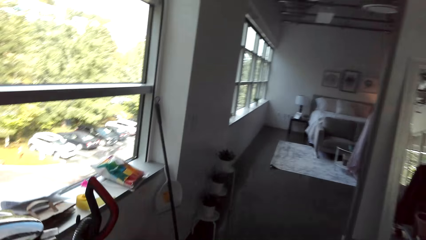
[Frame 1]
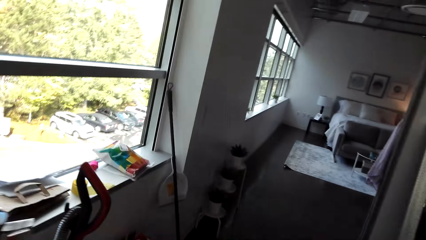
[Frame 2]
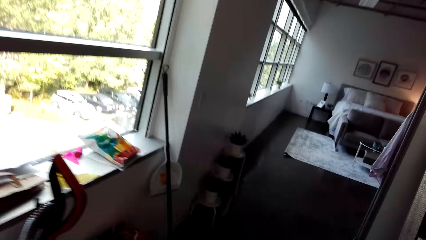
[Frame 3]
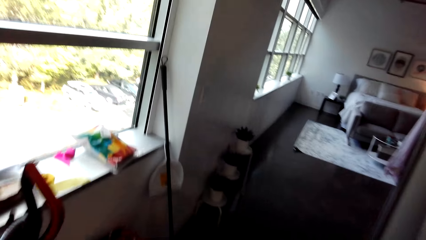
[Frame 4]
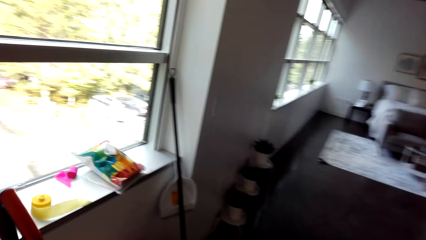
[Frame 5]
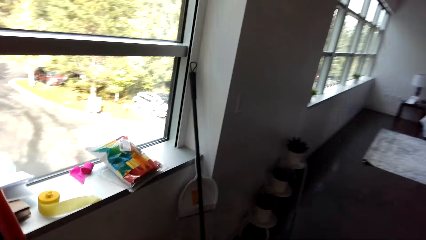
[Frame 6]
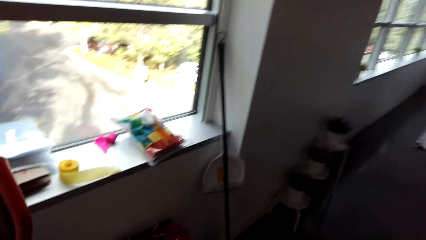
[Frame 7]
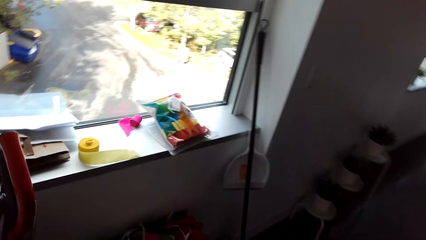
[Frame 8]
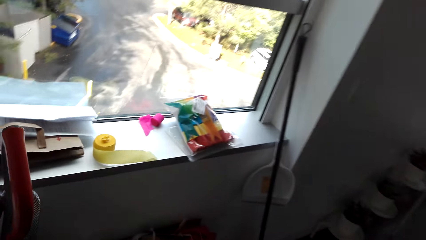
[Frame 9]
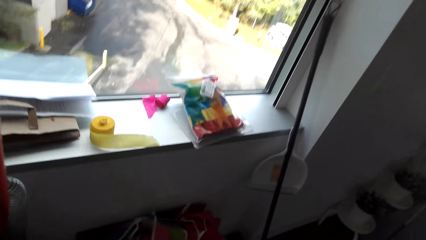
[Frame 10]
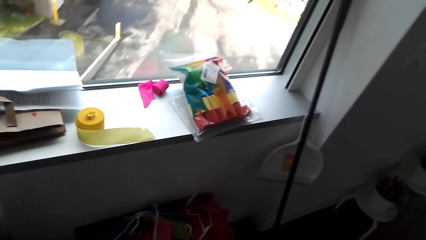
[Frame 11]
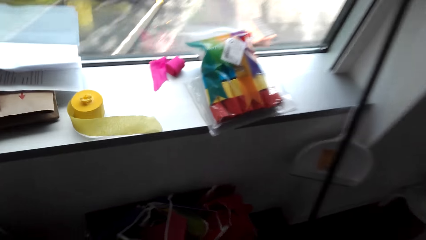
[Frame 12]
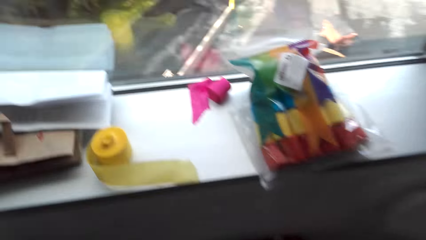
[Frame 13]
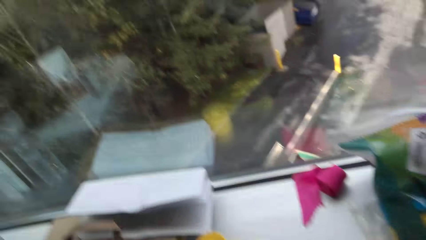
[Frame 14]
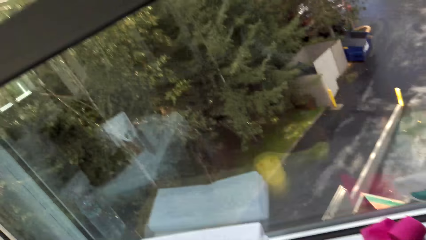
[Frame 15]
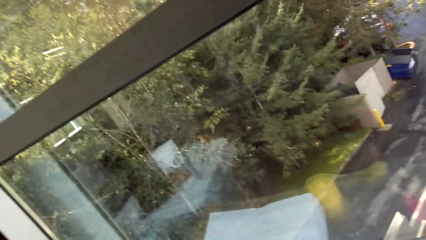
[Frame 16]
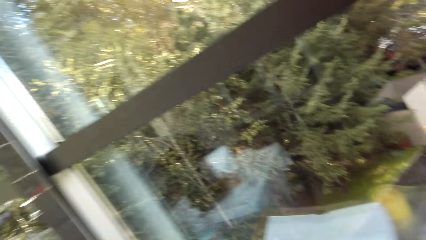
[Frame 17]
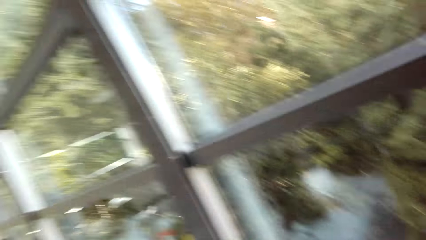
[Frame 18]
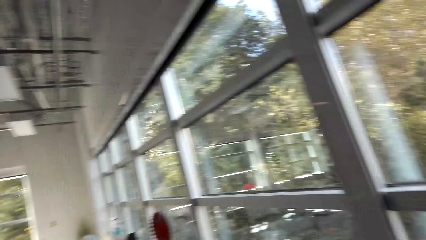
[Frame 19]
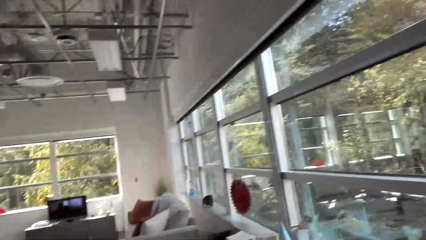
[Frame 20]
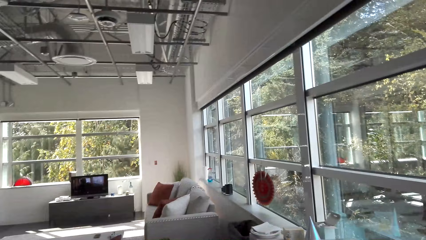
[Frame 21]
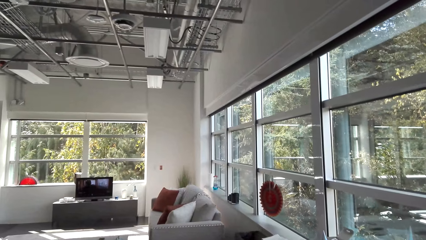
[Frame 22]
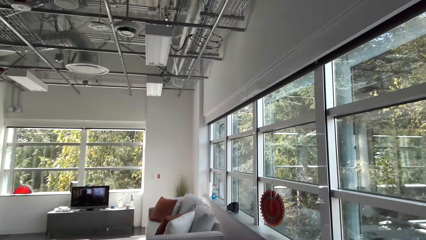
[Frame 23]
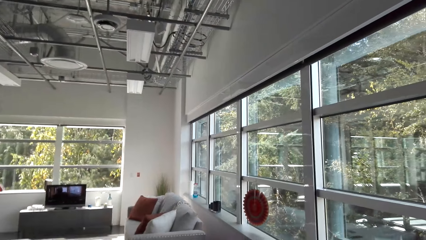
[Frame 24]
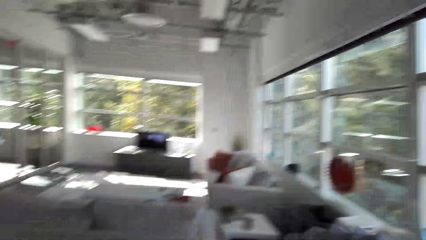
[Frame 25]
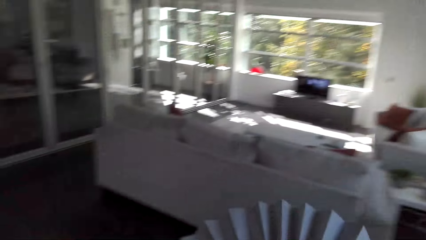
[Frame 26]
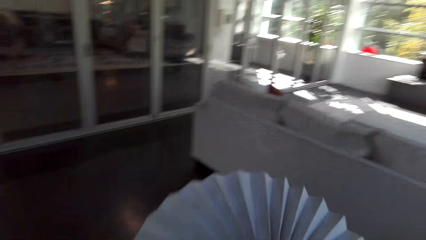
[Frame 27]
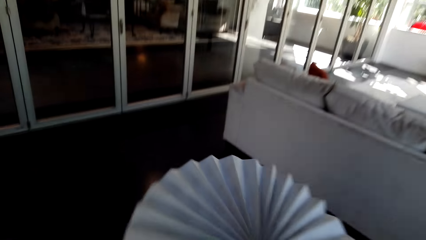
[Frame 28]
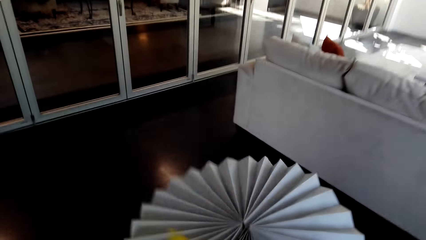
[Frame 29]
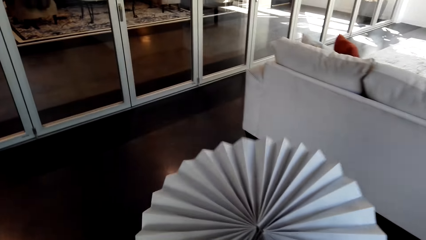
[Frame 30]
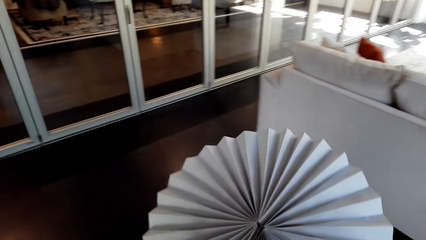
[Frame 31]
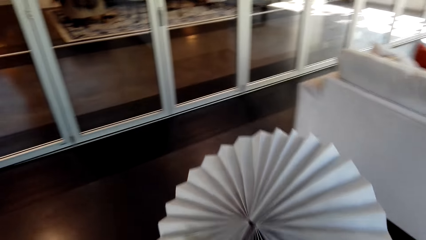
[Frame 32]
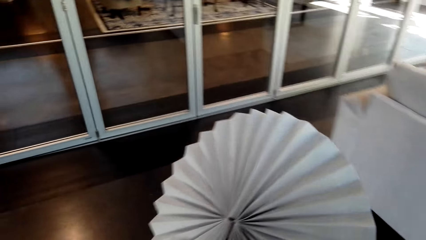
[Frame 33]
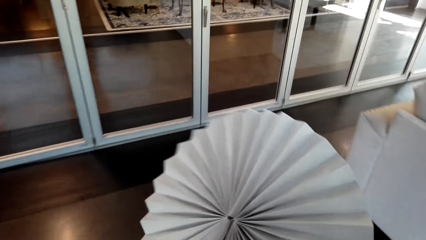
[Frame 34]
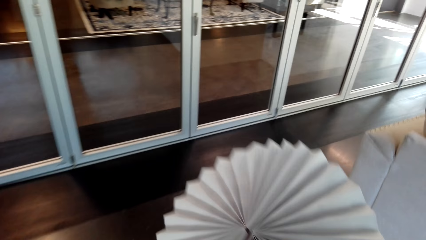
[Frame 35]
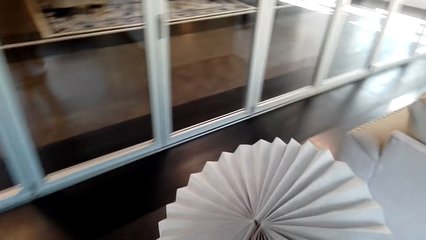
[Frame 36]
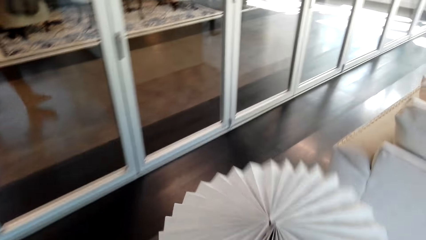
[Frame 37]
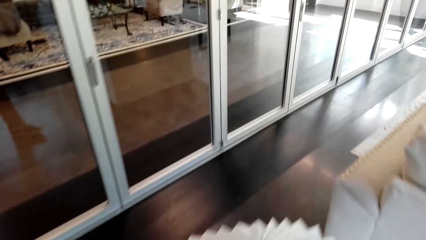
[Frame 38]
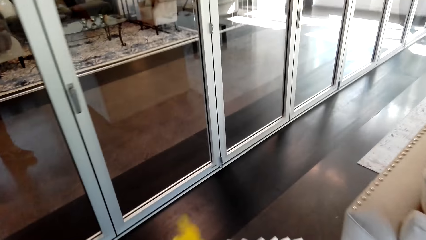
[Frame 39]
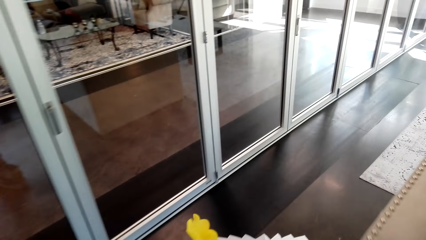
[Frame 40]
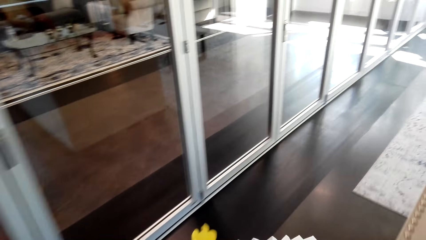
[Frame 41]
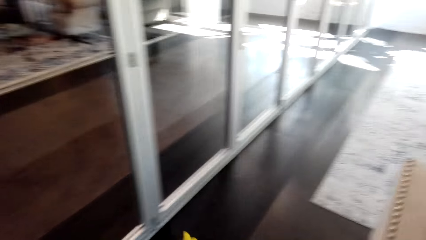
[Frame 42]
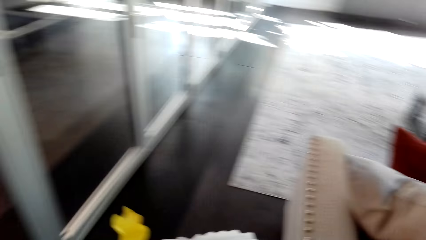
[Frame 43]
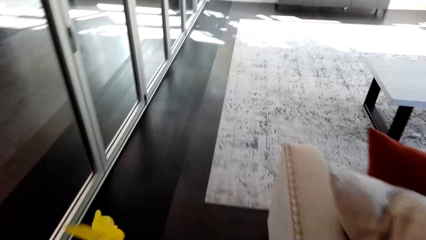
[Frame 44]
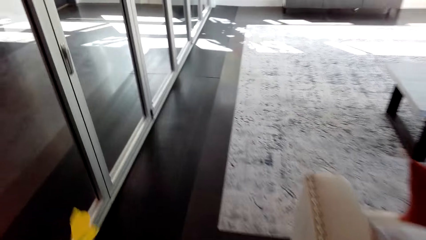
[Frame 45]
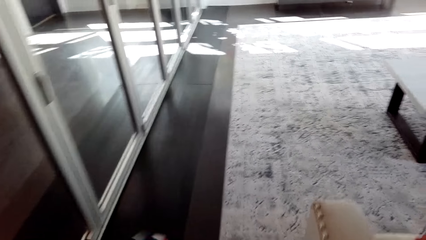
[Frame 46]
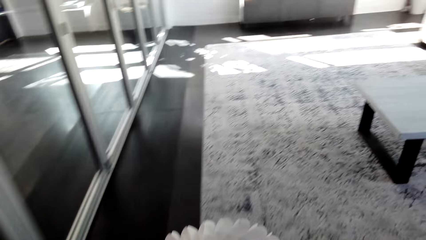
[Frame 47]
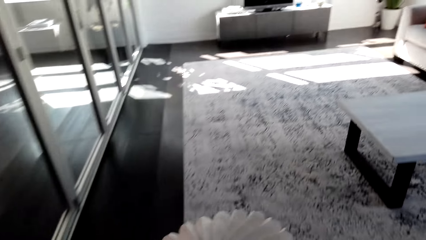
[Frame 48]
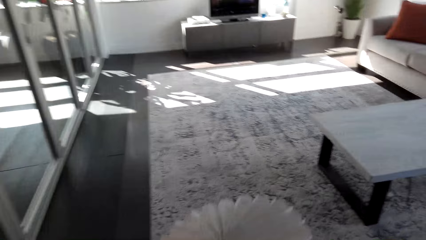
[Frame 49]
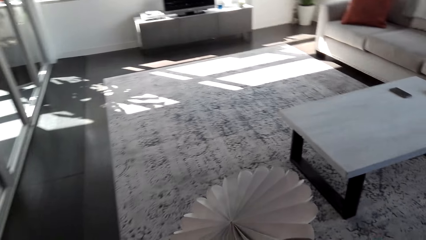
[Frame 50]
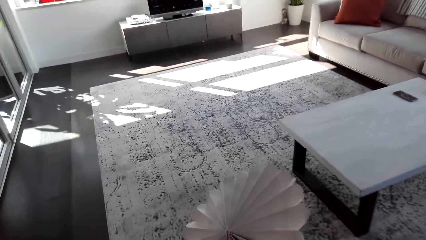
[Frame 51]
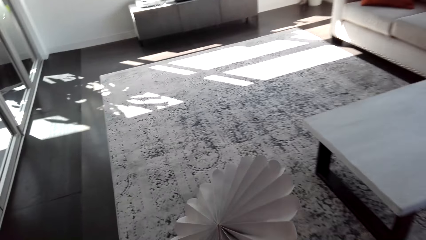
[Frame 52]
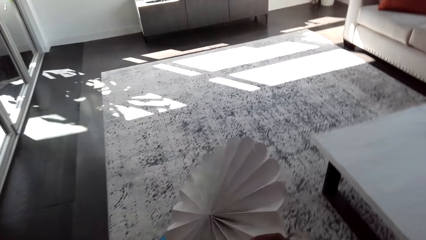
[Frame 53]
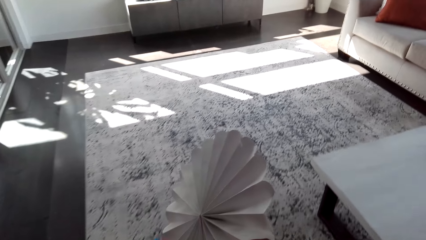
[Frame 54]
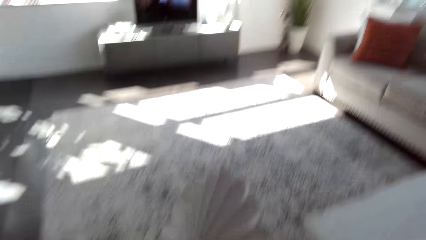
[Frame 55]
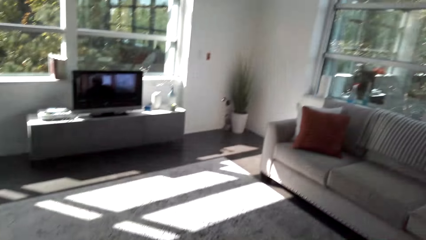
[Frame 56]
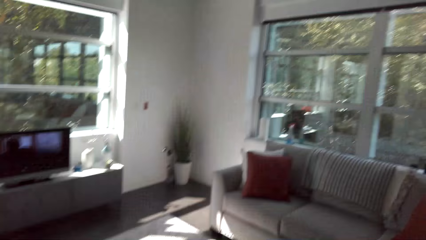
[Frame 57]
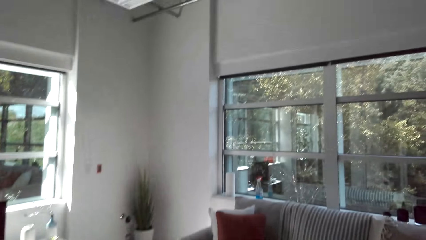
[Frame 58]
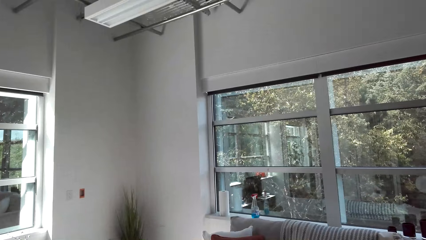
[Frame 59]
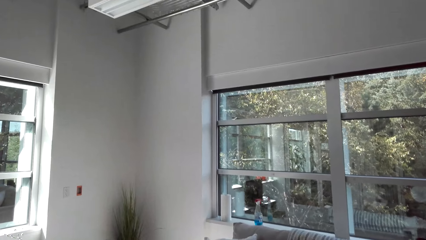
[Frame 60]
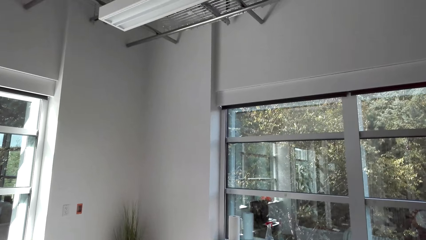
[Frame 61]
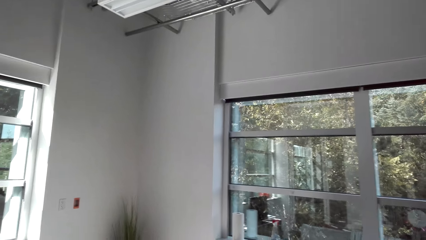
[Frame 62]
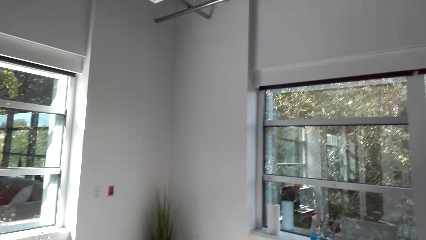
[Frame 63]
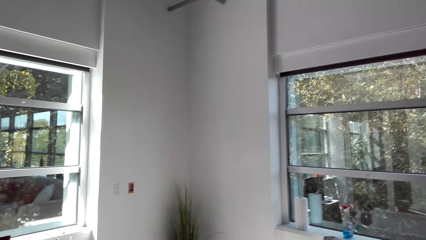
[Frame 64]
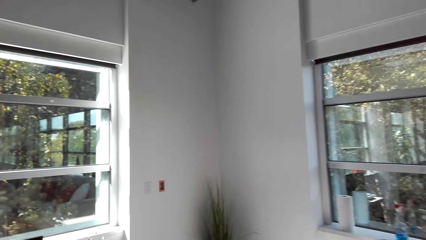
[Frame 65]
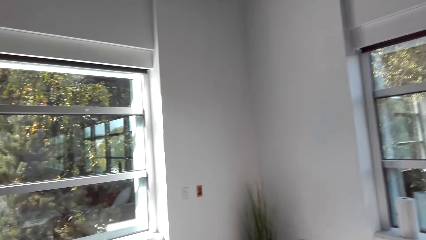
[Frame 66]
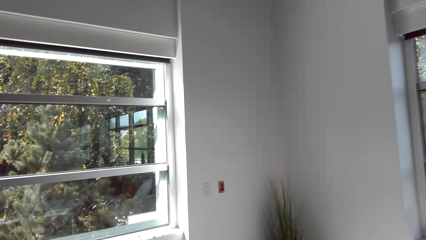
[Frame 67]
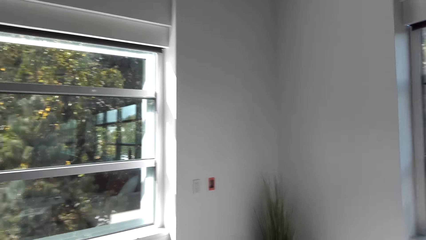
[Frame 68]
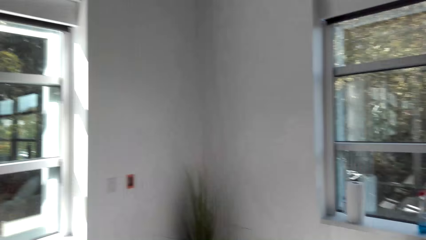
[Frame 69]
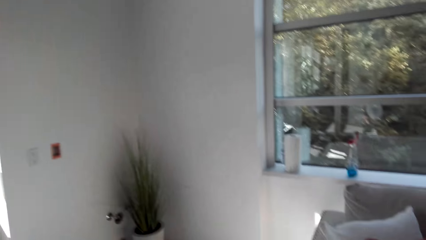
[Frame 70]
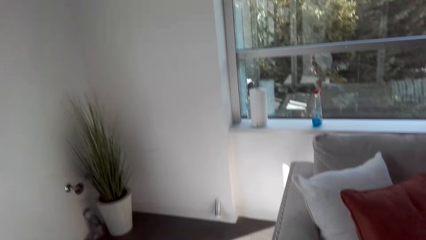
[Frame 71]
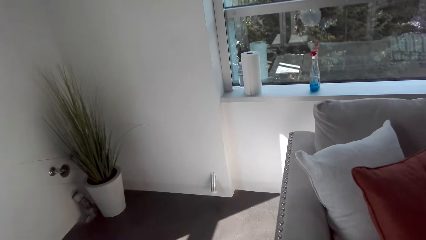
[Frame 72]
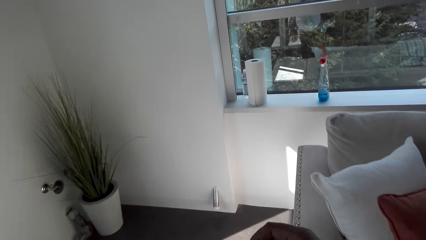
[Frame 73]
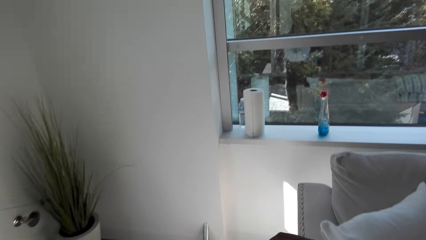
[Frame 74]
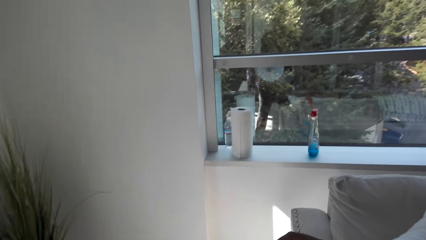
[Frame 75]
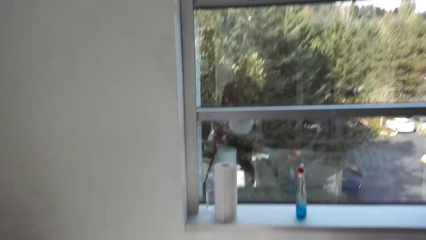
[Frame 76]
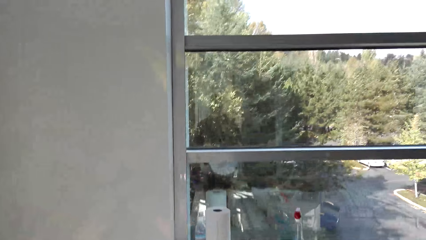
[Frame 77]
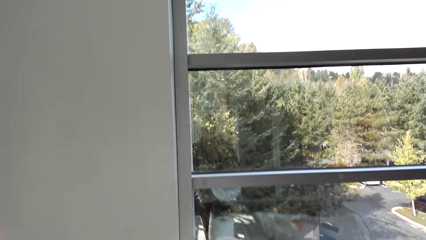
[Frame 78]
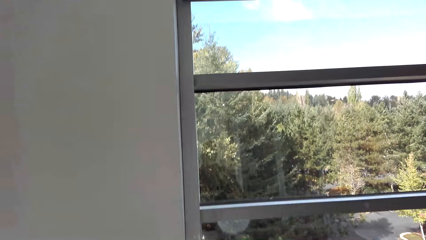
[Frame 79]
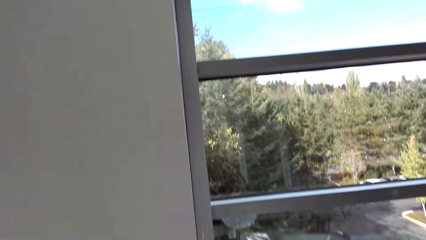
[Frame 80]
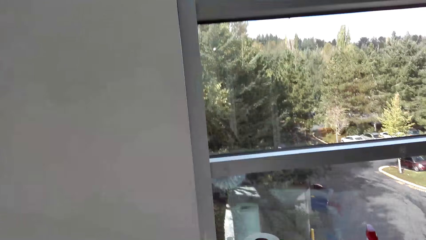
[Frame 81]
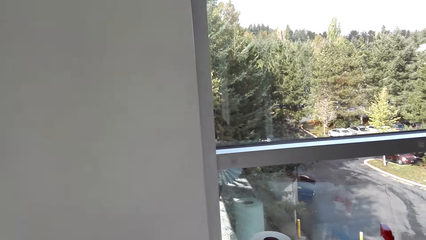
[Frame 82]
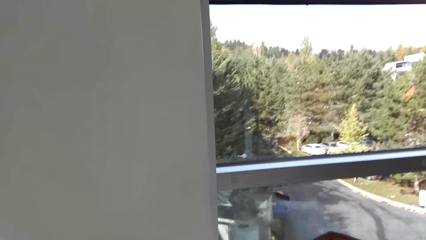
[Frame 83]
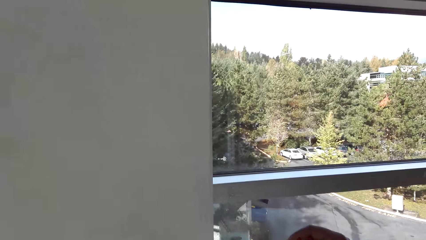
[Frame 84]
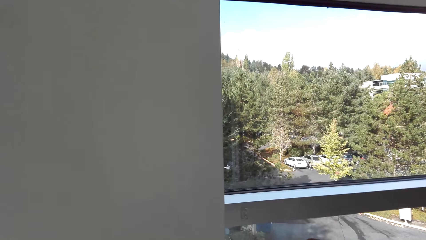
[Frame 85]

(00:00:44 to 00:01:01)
The camera wearer picks up a flower. They walk in a room. They look around. They hold the flowers. They straighten the flower. They walk in the room.
